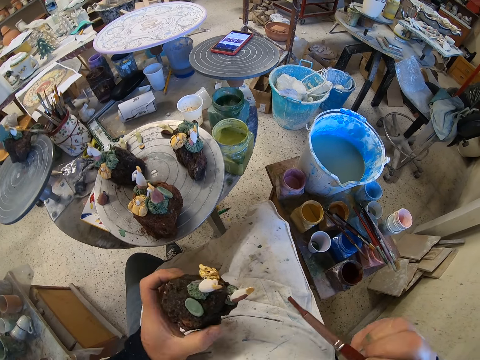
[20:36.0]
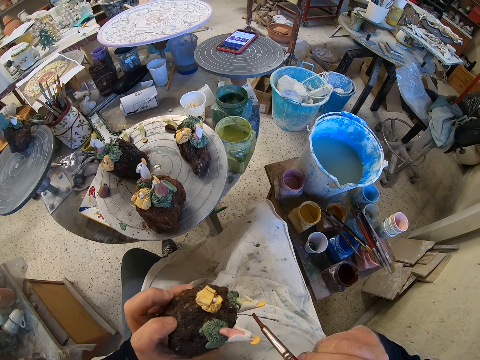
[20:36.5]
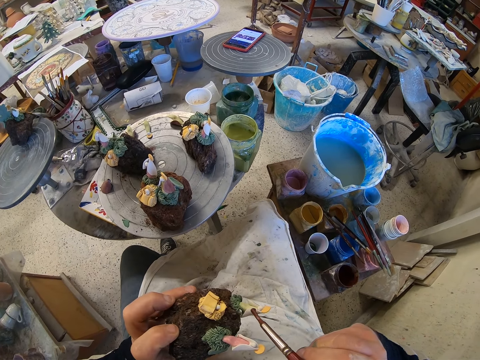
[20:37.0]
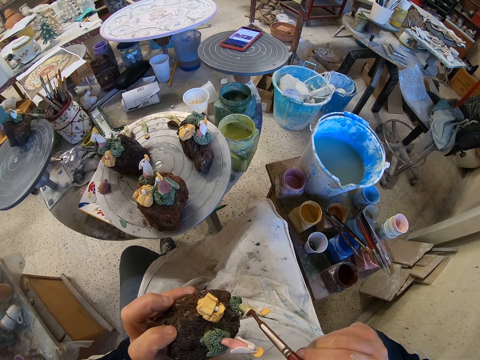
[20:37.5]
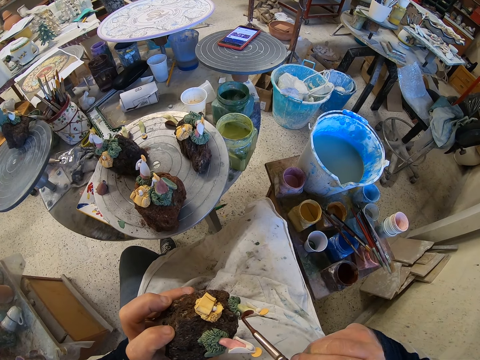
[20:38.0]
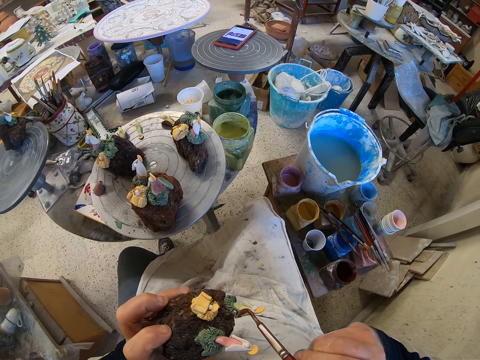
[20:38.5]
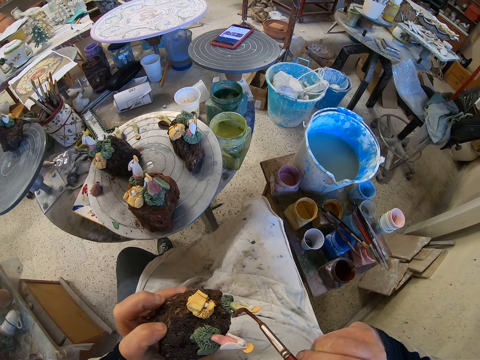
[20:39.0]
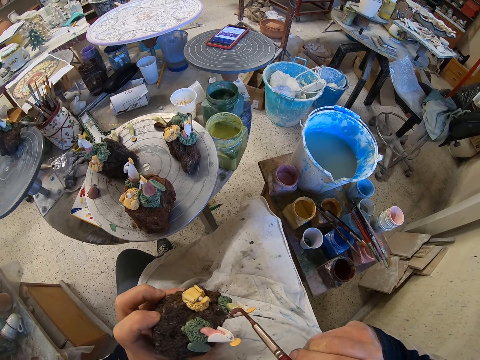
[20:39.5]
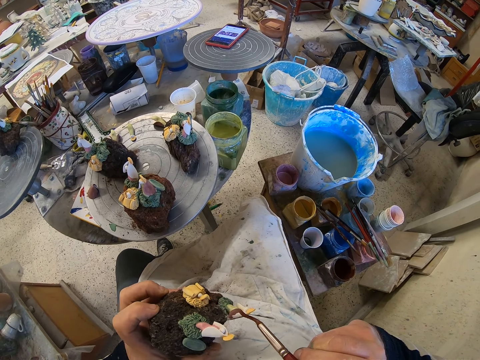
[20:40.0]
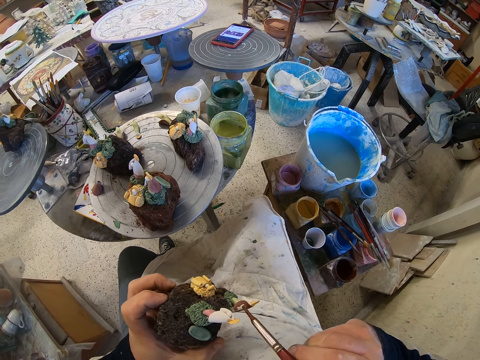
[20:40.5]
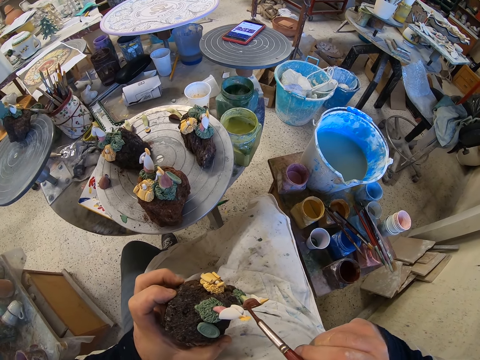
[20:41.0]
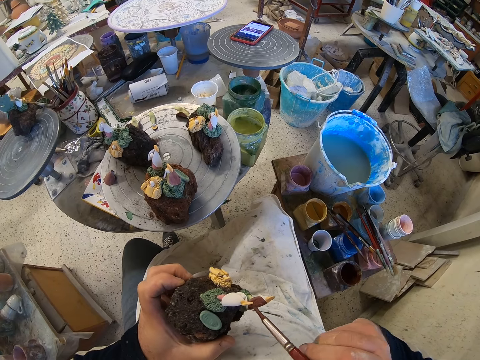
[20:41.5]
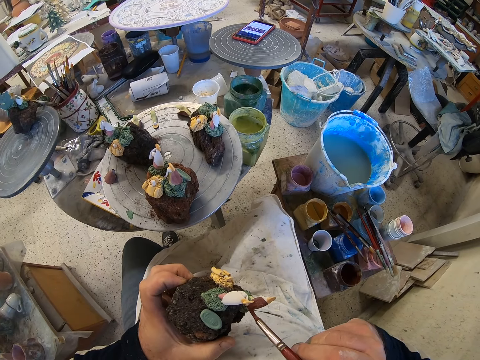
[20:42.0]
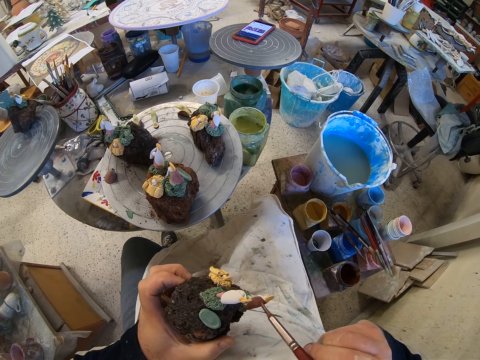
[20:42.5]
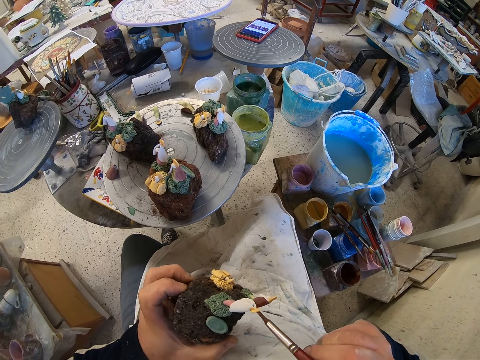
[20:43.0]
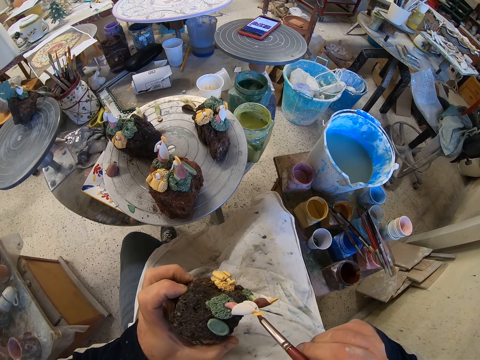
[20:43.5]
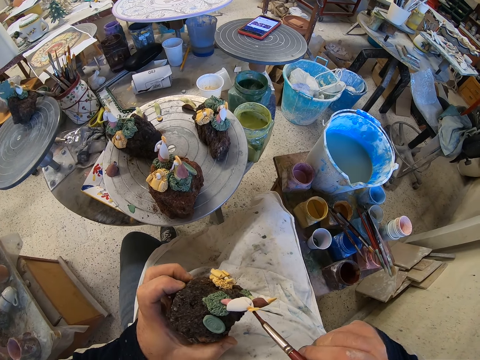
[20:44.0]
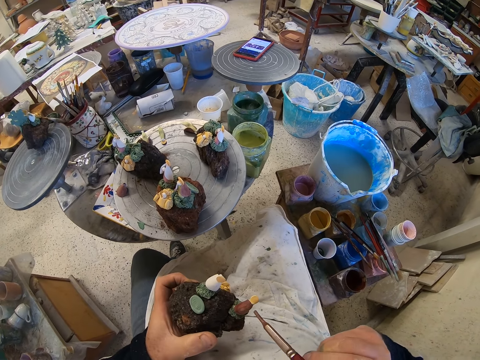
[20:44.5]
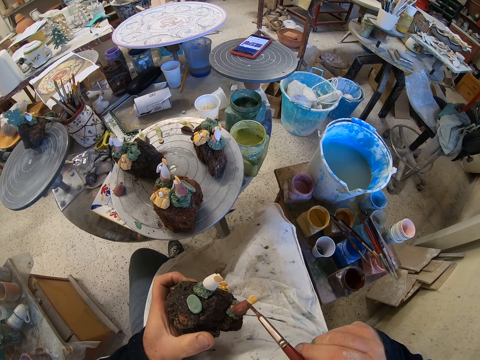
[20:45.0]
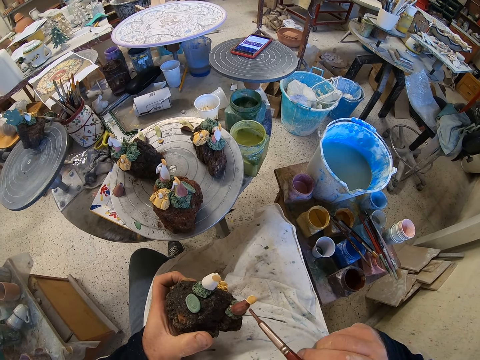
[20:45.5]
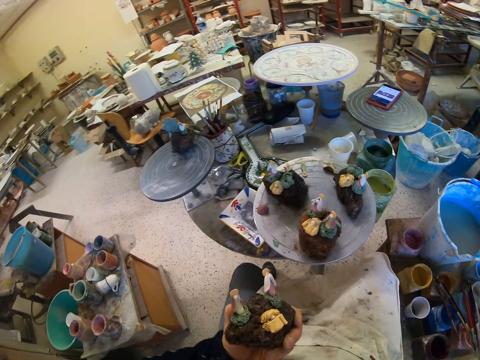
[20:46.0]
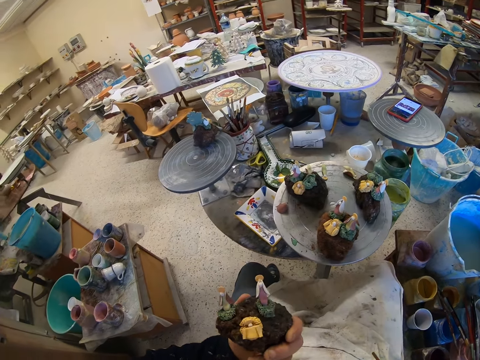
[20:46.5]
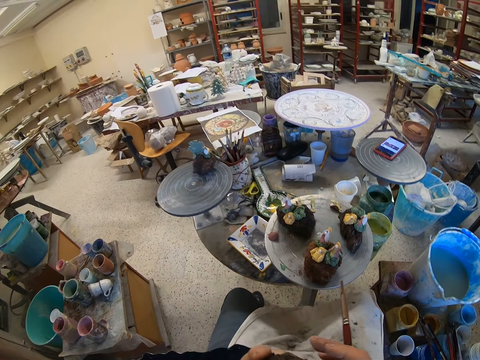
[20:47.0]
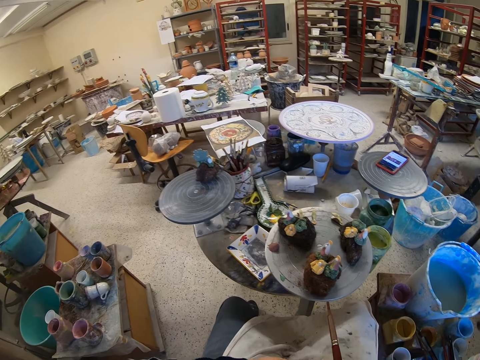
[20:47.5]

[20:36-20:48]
The camera wearer adjusts a craft model on his hands. He paints the craft model with a paint brush. He looks around a garage.

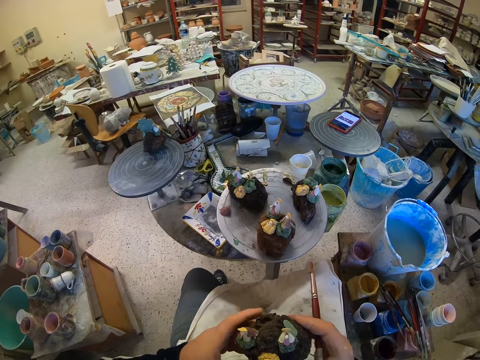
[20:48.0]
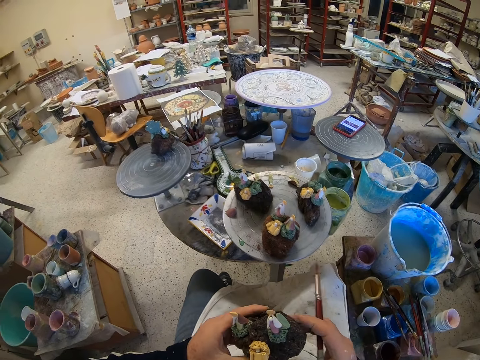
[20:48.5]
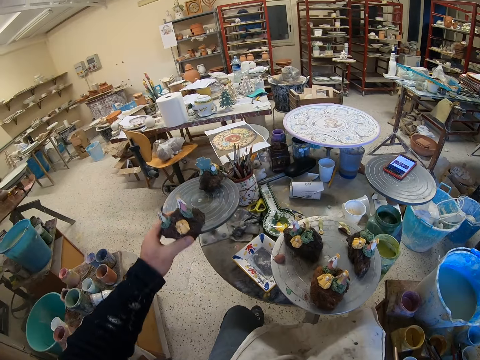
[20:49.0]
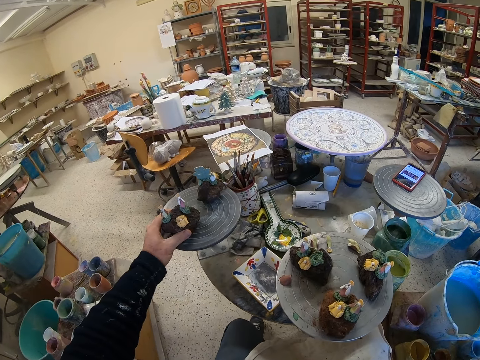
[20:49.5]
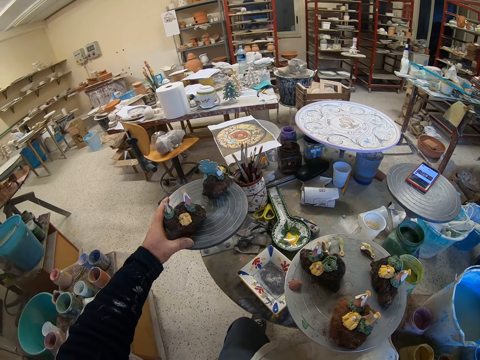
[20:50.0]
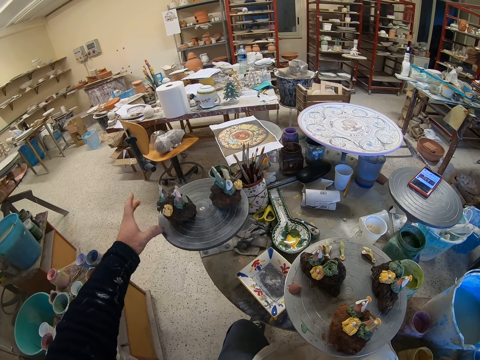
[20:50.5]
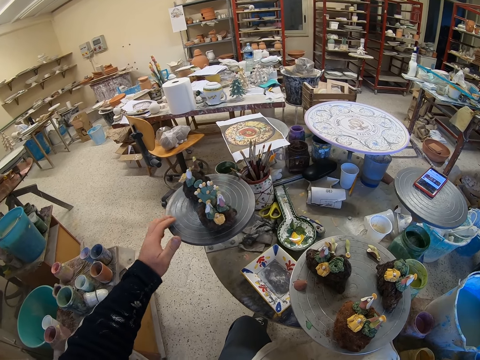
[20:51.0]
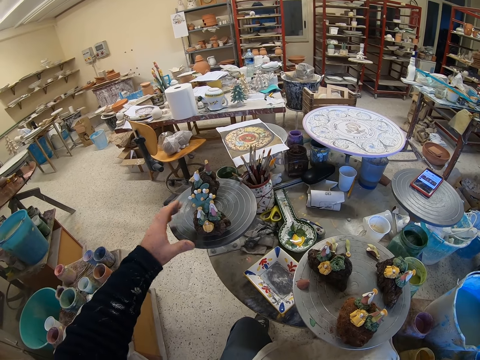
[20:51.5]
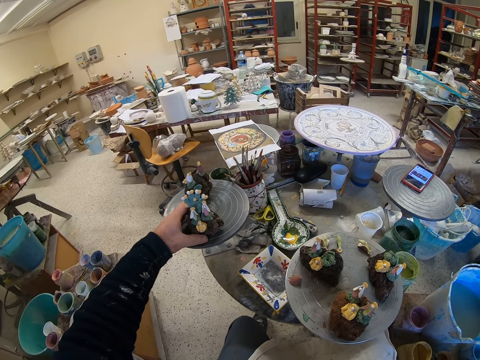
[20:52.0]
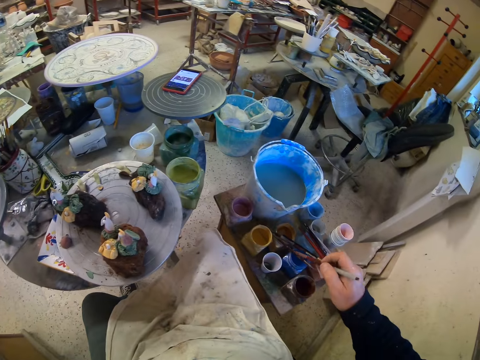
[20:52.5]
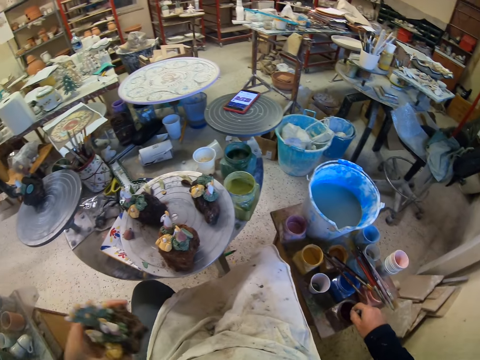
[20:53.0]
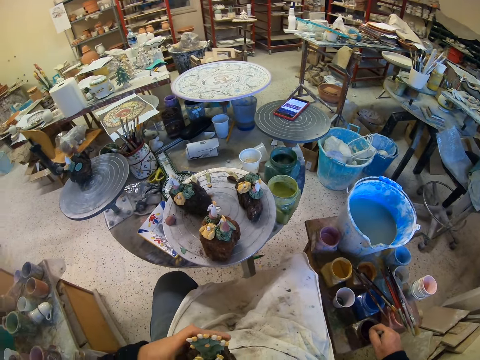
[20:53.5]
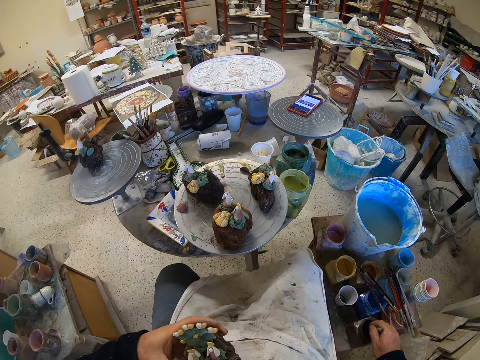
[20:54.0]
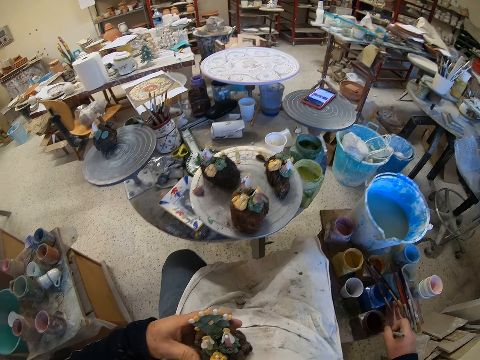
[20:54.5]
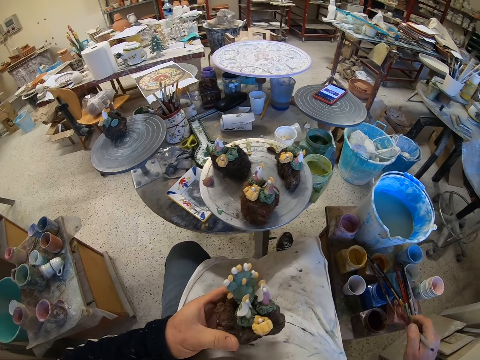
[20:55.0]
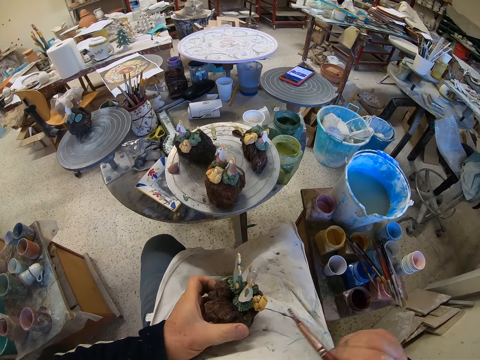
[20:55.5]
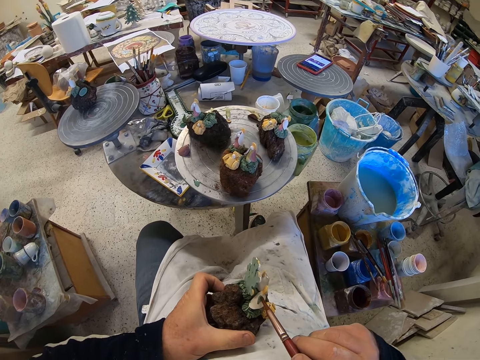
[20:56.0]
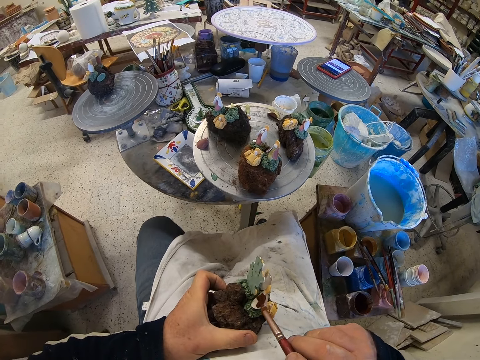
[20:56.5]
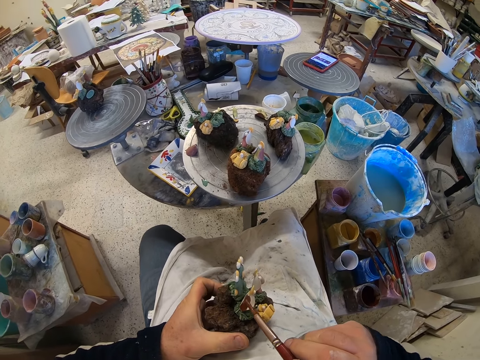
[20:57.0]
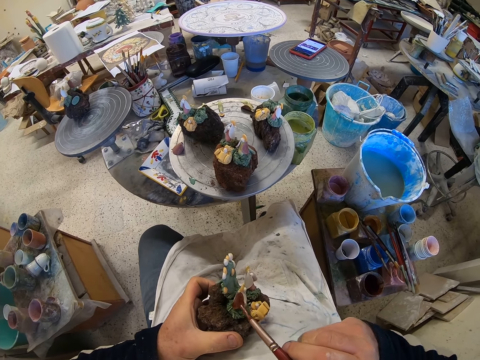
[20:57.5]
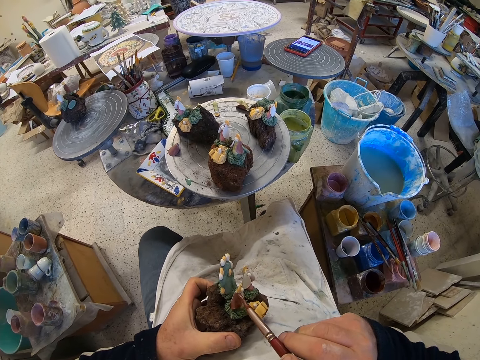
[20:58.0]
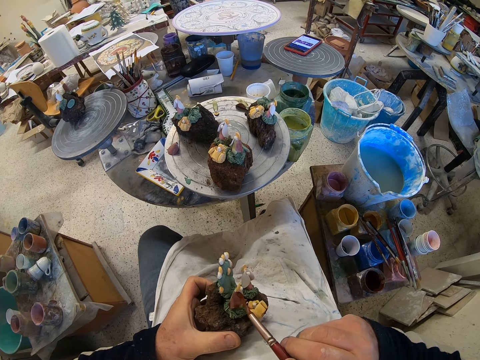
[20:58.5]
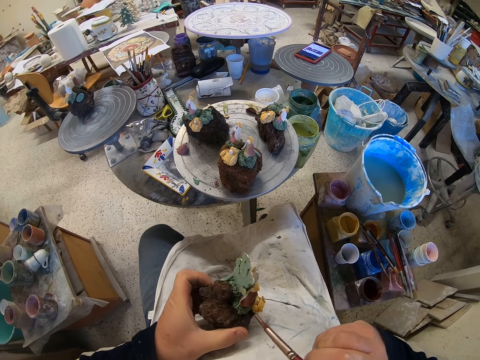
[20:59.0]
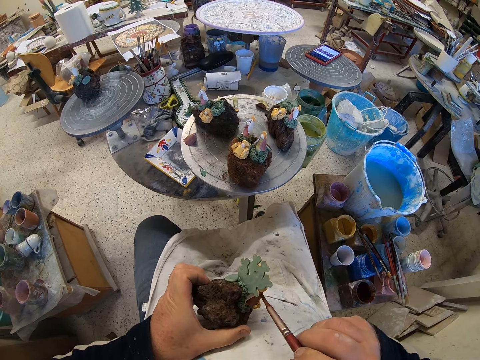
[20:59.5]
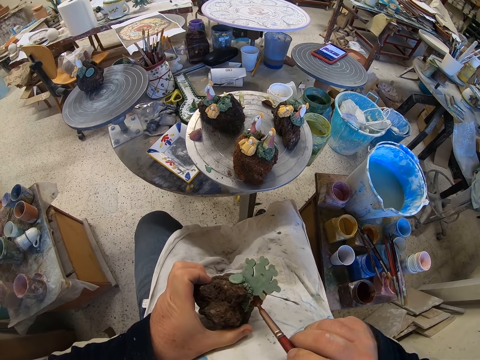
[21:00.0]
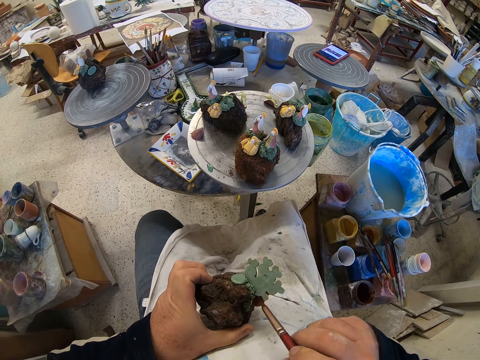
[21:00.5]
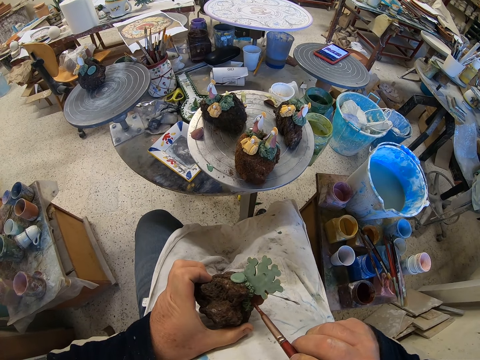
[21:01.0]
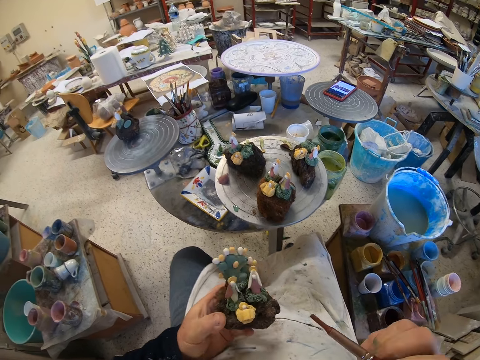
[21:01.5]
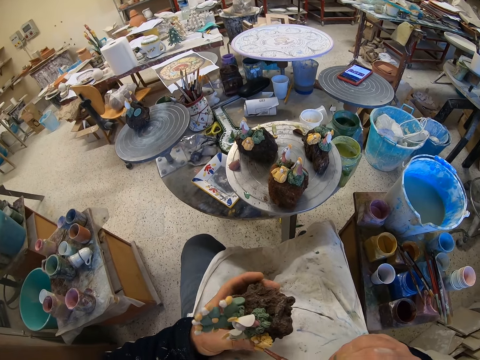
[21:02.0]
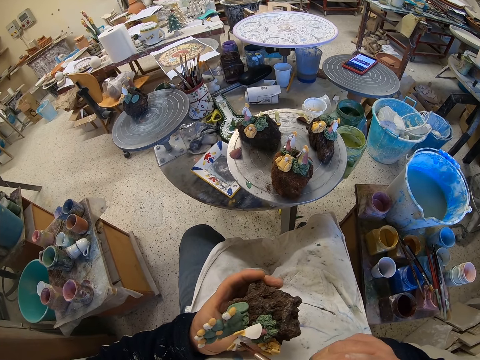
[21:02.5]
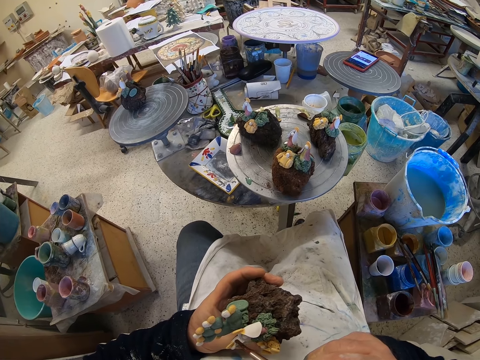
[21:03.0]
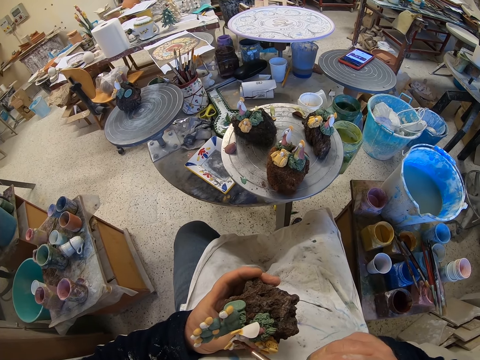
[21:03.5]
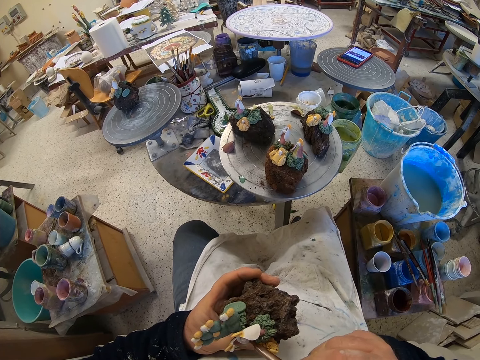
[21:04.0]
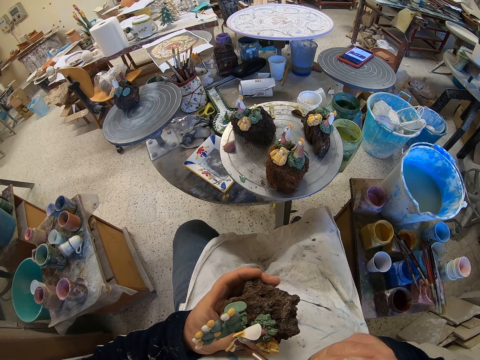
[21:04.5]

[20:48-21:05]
The camera wearer adjusts a craft model on his hands. He puts down the craft model on a stool. He adjusts the stool on the floor. He picks up the craft model from the stool. He scoops paint from a paint can. He paints the craft model with a paint brush. He adjusts the craft model on his hands. He paints the craft model with the paint brush.
